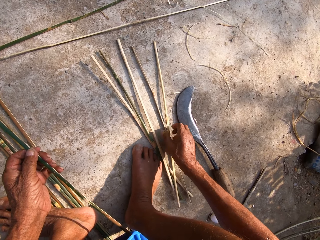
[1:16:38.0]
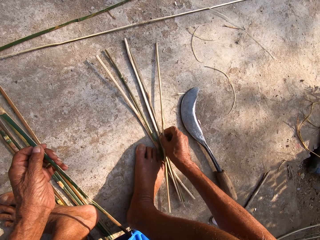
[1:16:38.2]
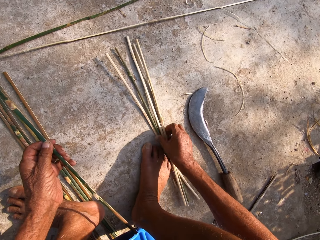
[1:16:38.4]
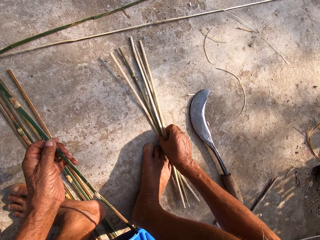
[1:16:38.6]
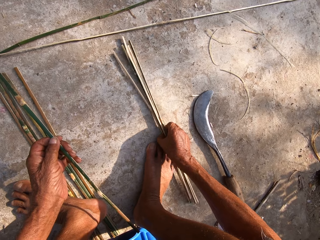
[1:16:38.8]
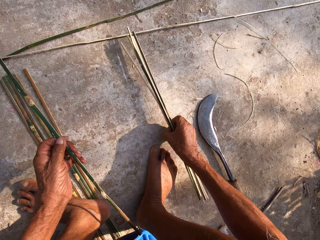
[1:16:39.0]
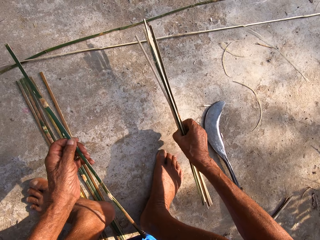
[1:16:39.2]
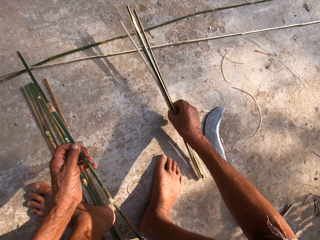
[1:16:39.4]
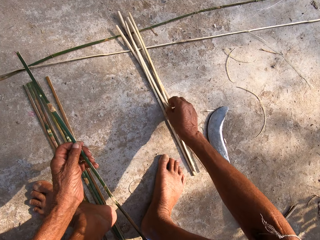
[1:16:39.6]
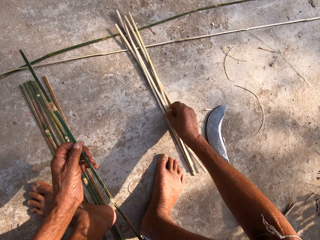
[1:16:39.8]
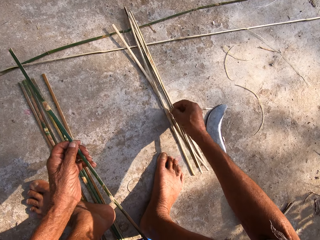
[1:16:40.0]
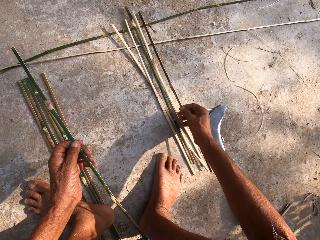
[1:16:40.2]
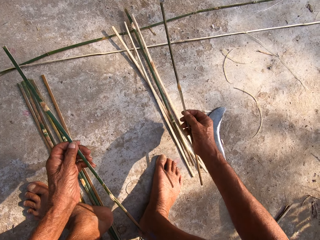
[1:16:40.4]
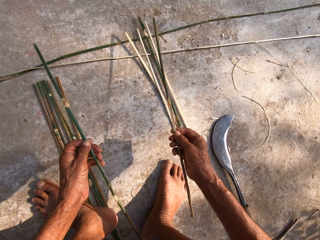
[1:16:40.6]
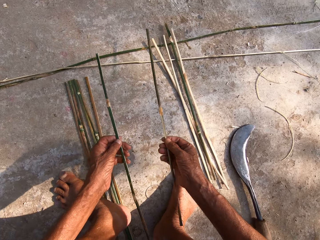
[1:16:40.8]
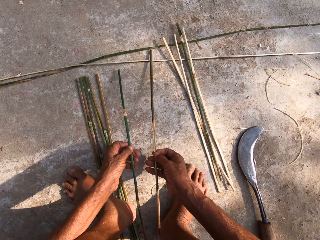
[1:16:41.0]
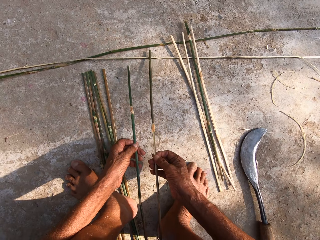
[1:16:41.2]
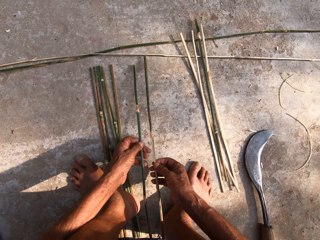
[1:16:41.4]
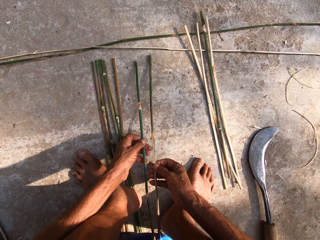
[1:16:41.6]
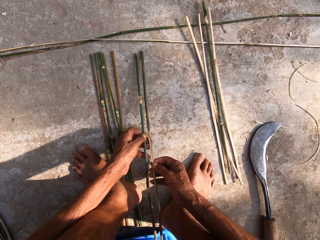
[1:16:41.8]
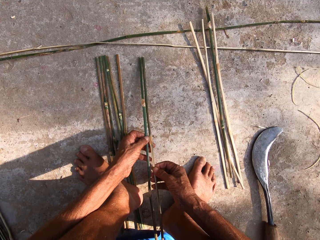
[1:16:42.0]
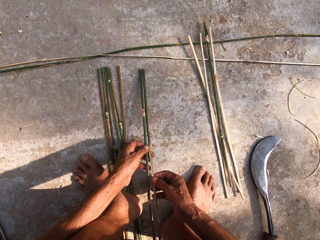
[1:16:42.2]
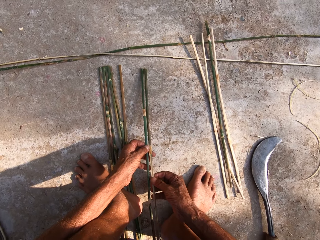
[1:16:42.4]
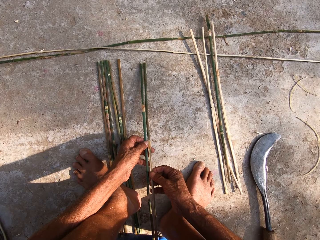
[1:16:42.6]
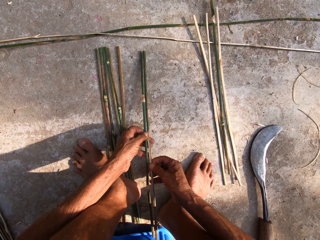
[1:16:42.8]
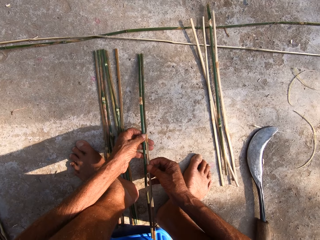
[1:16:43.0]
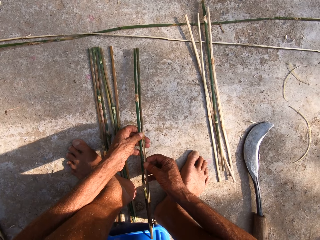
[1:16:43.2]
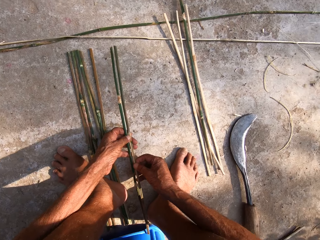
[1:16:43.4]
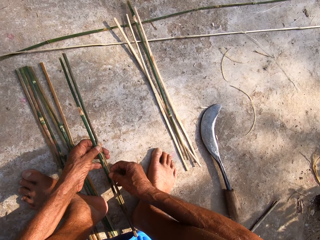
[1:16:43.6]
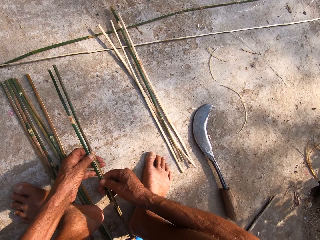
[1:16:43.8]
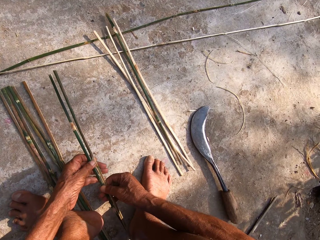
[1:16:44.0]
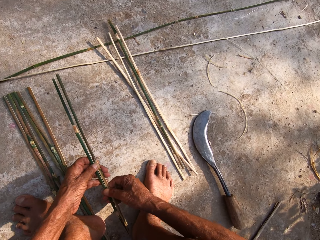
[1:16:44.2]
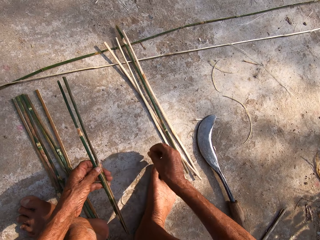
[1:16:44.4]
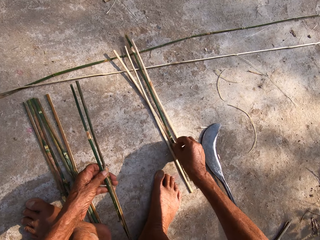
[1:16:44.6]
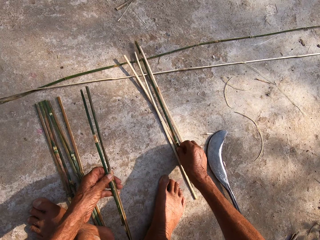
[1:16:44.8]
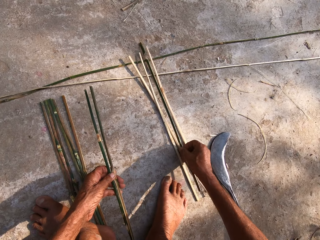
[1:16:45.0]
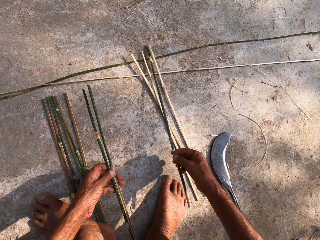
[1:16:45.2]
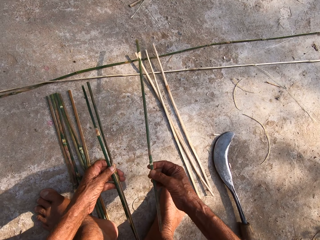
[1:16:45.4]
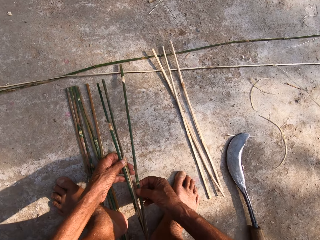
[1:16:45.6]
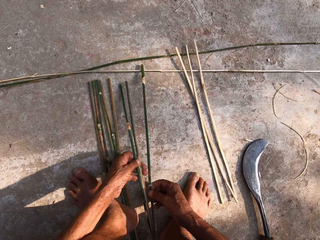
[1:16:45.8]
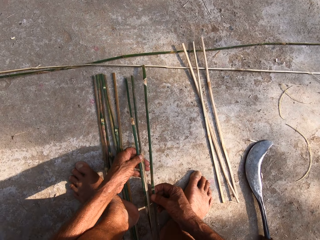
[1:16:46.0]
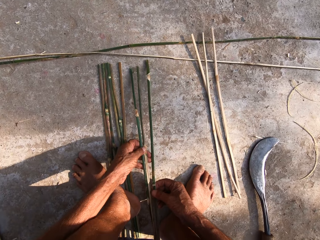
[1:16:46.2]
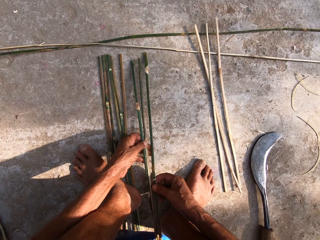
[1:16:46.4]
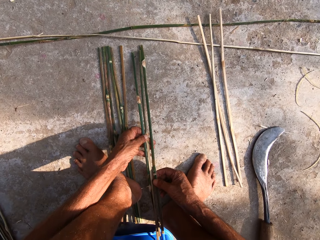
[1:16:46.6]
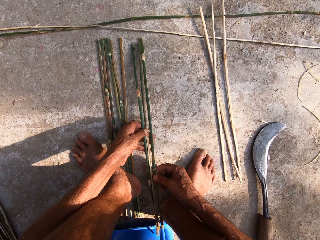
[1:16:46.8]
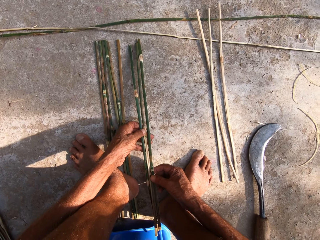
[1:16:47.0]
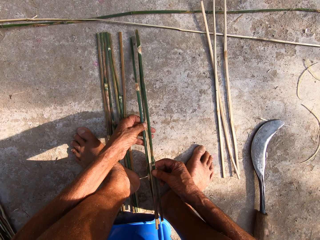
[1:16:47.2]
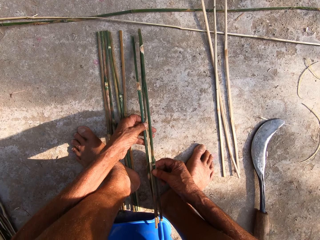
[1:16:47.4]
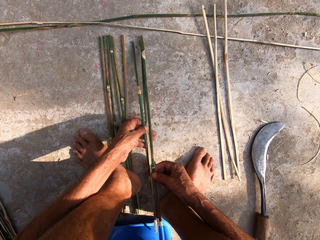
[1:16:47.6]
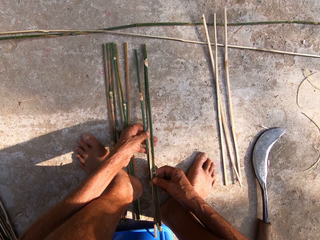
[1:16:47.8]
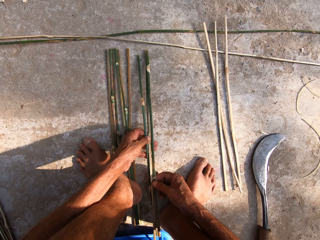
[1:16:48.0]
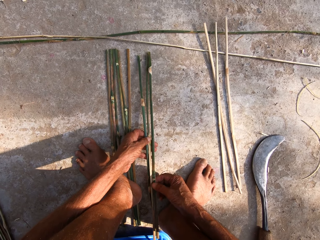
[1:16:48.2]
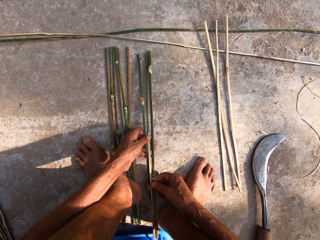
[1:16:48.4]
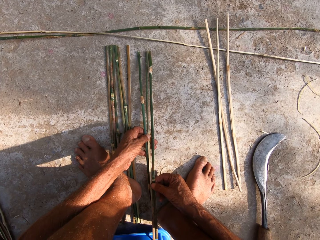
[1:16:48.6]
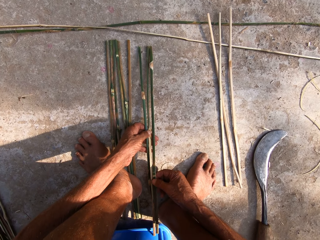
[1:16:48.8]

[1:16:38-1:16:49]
The camera wearer picks some canes or bamboo sticks from the floor with his right hand. He gathers the bamboo sticks. He gathers the bamboo sticks again. He drops the canes on the floor with his right hand. He picks a cane from the floor with his right hand. He passes the cane from his right hand to his left hand. He puts the bamboo sticks together. He picks another cane from the floor with his right hand. He passes the cane from his right hand to his left hand. He puts the sticks together.

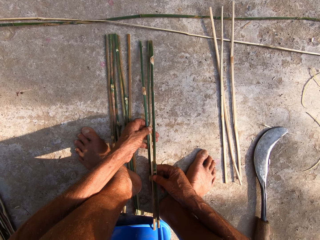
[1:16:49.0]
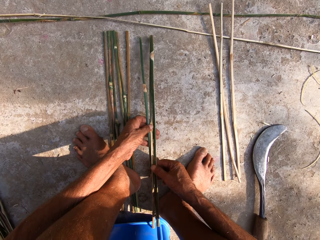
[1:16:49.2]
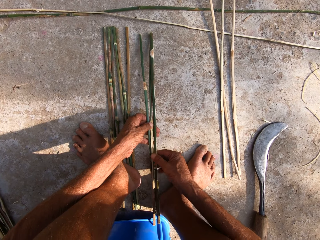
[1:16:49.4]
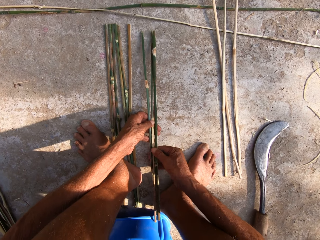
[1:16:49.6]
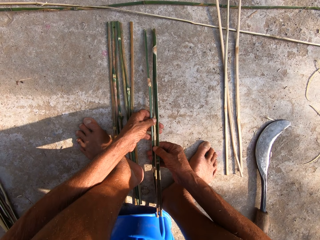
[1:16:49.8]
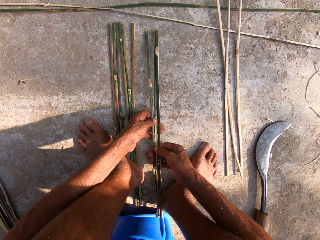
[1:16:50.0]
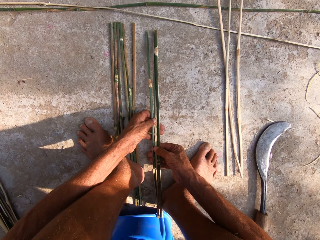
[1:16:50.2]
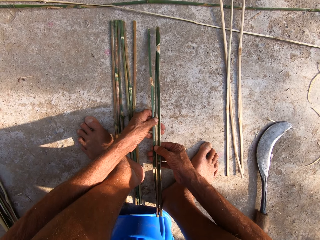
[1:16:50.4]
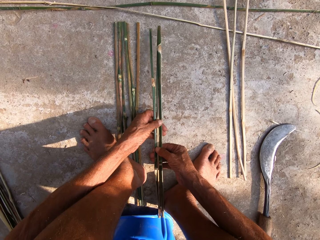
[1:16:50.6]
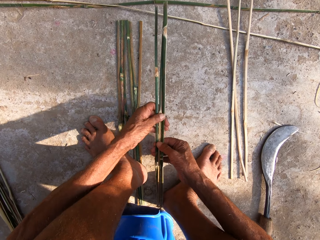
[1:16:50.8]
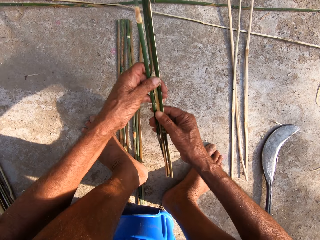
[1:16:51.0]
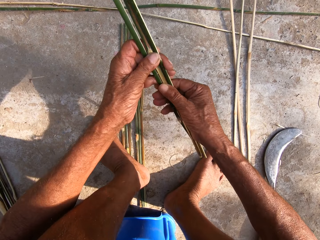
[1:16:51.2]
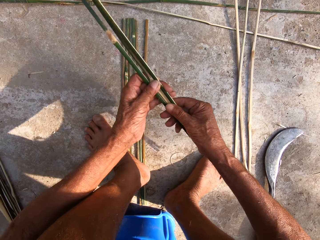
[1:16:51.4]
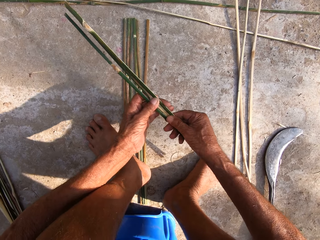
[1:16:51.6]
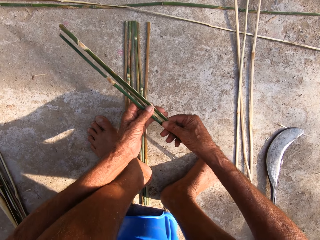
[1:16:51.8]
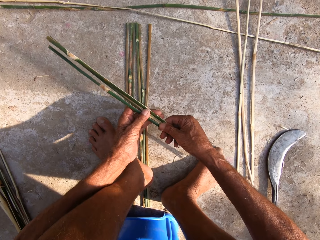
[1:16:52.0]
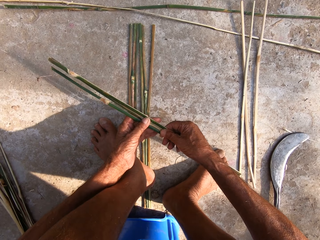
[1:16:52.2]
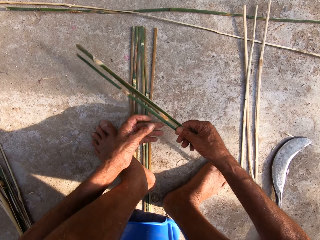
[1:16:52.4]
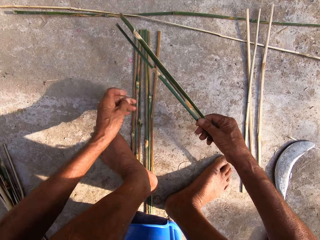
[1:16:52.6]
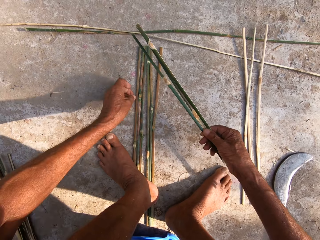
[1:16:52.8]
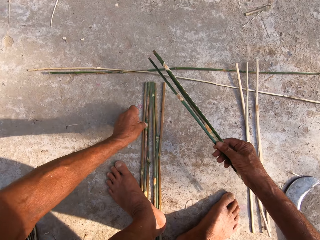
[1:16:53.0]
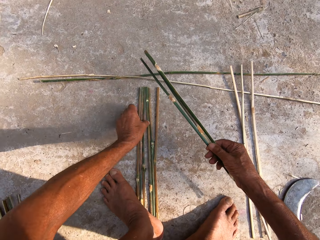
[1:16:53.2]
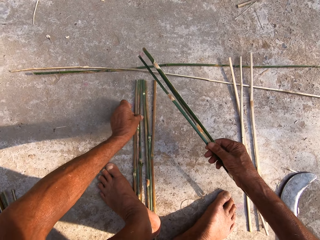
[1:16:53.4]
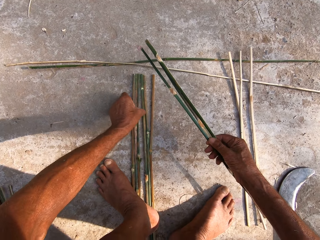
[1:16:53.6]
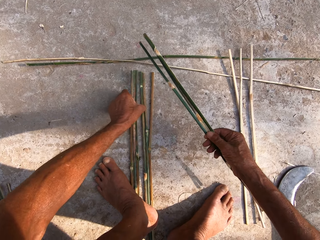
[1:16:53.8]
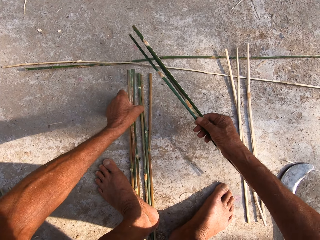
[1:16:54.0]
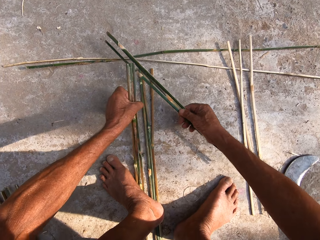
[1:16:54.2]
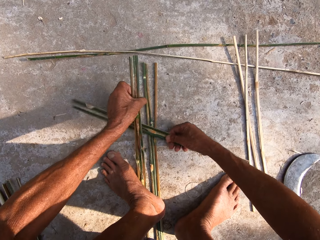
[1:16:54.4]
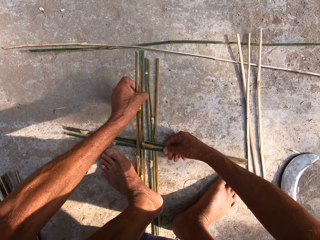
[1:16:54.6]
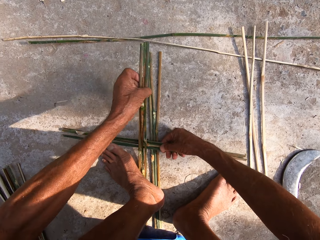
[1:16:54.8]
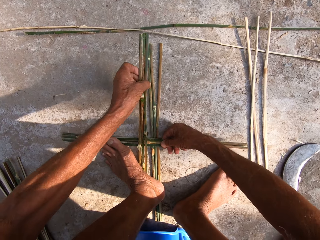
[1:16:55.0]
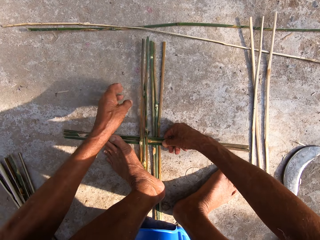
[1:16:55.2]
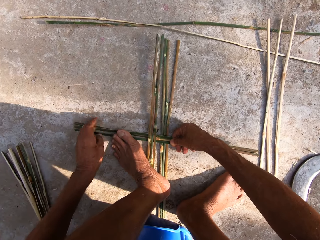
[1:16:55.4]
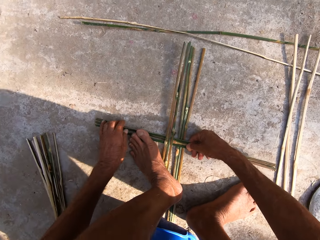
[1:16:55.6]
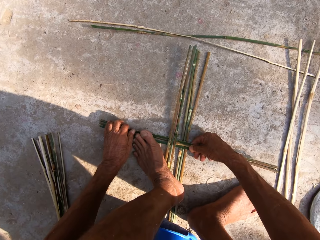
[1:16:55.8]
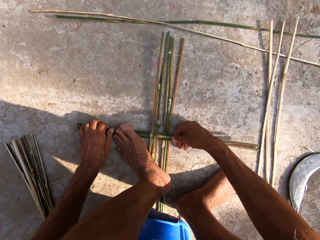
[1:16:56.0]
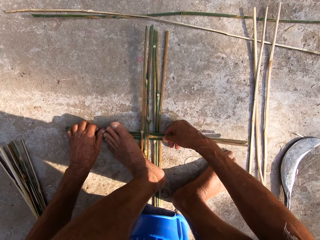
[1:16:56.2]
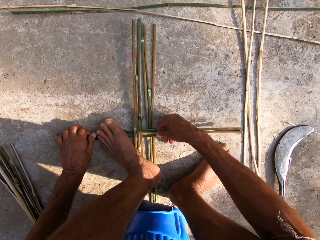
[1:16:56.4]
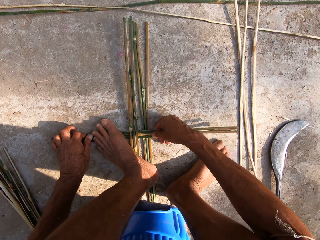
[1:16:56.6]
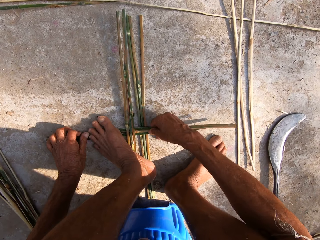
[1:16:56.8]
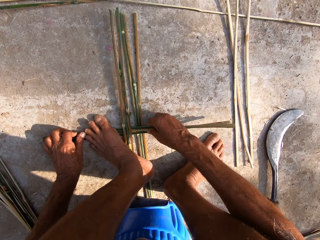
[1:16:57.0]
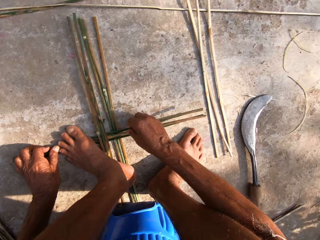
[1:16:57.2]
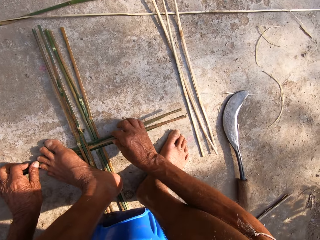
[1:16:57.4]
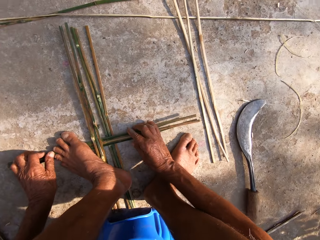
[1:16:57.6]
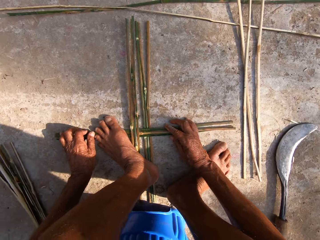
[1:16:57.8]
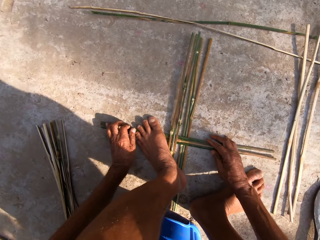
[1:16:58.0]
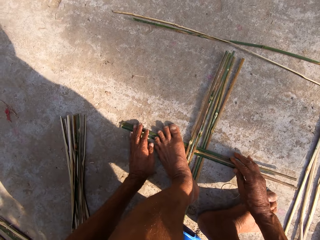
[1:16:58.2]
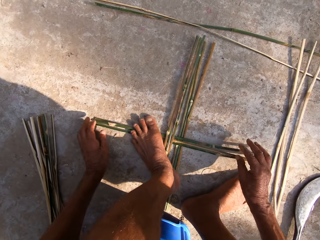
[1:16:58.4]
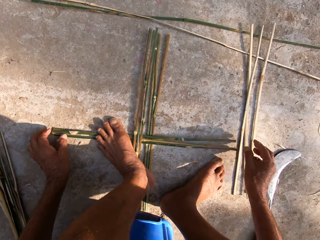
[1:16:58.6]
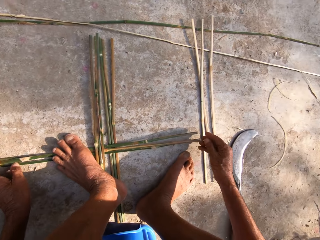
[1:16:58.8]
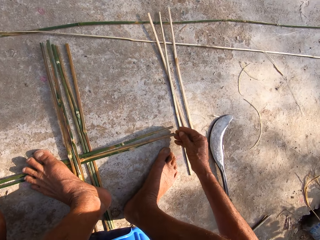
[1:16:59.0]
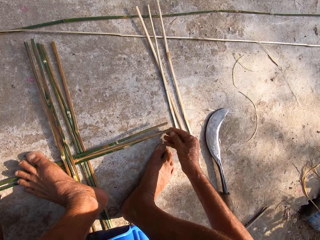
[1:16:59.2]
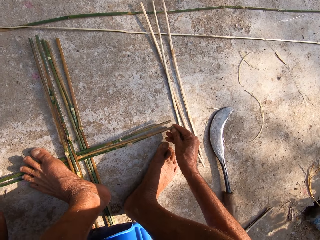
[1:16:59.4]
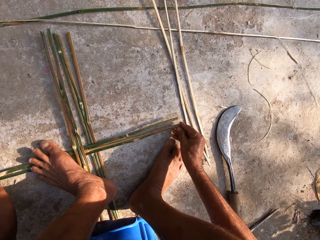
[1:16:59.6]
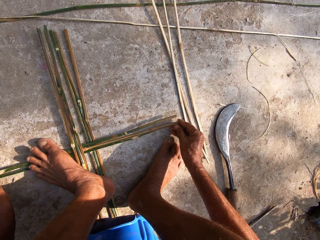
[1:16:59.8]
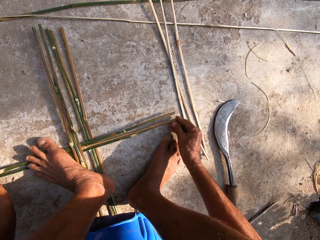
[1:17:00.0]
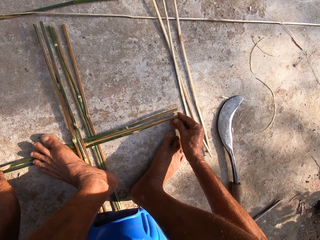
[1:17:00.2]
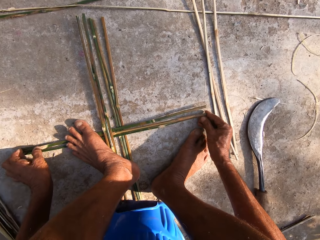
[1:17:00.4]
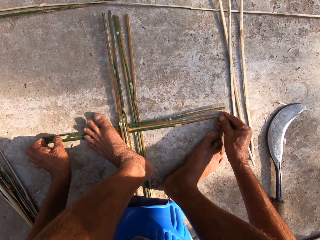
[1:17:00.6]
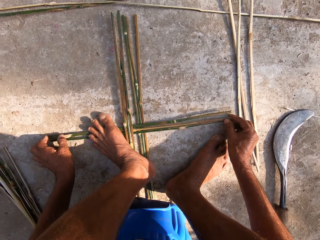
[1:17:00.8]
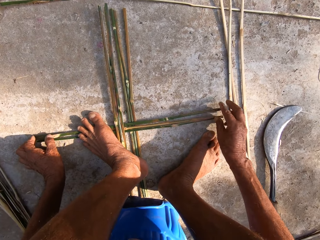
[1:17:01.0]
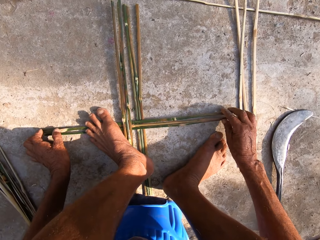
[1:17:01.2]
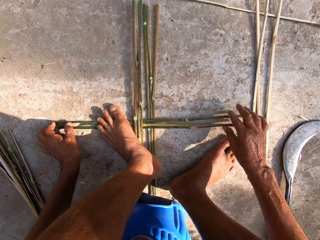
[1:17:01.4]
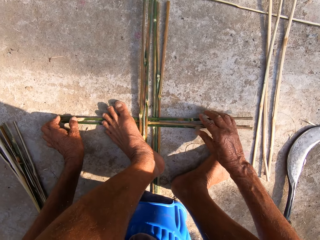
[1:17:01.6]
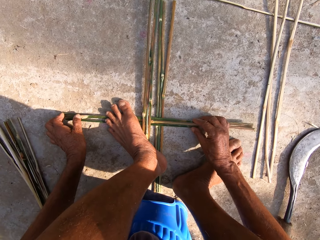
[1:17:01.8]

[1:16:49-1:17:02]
The camera wearer holds the canes or bamboo sticks with both hands. He lifts the bamboo sticks. He puts the bamboo sticks down. He holds the canes with his right hand. He lifts a set of canes on the floor with his left hand. He places the canes in his right hand on the floor beneath the sticks on the ground. He drops the set of canes on the floor with his left hand. He adjusts the canes on the floor with both hands. He holds the canes on the floor with his left leg. He presses the bamboo sticks.
